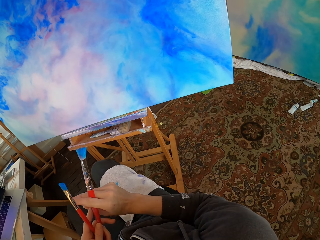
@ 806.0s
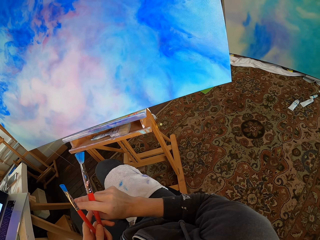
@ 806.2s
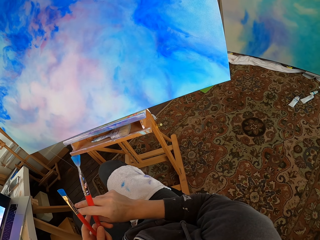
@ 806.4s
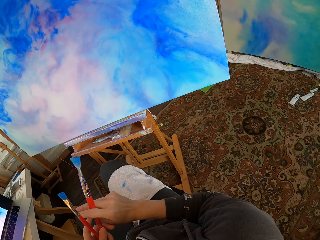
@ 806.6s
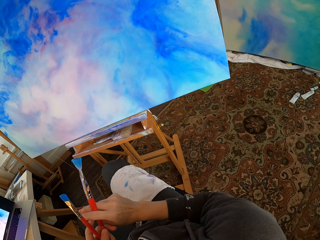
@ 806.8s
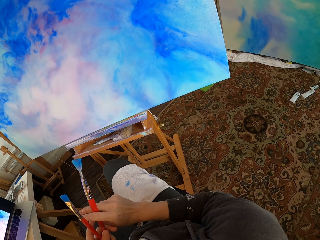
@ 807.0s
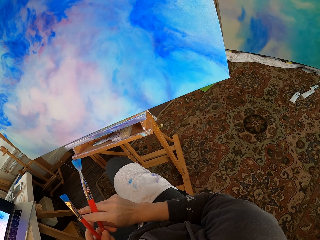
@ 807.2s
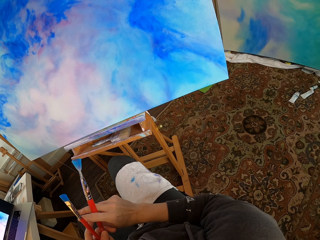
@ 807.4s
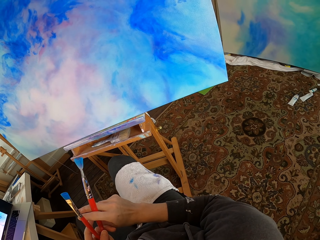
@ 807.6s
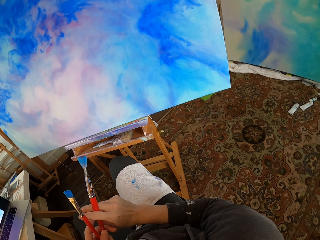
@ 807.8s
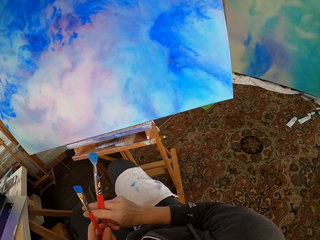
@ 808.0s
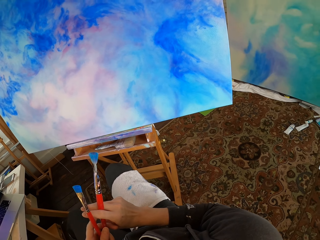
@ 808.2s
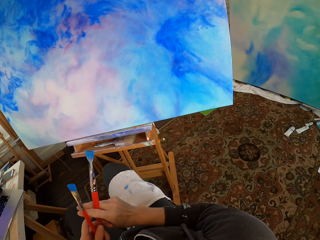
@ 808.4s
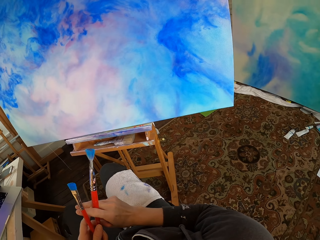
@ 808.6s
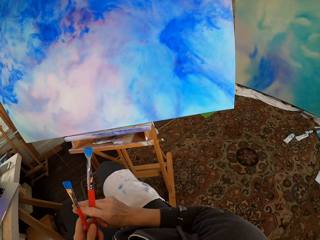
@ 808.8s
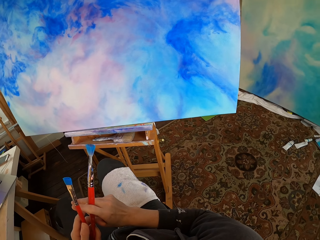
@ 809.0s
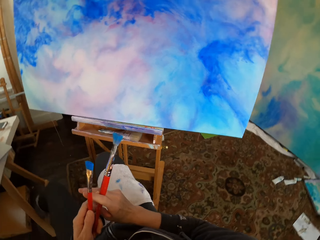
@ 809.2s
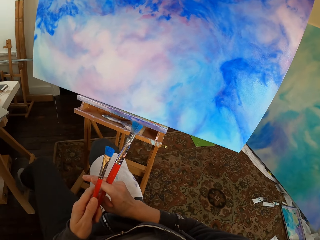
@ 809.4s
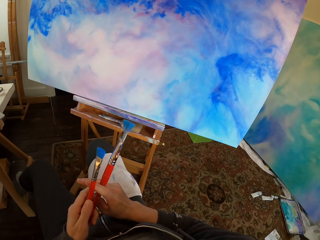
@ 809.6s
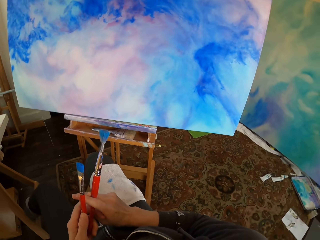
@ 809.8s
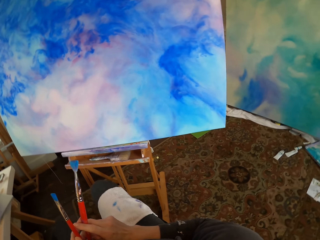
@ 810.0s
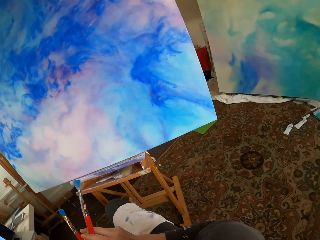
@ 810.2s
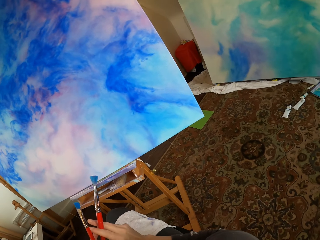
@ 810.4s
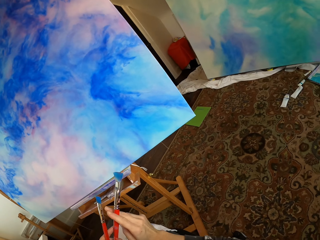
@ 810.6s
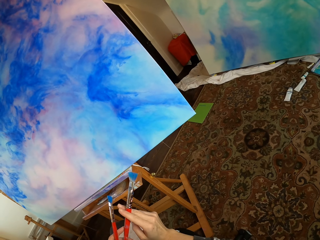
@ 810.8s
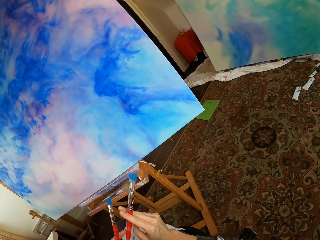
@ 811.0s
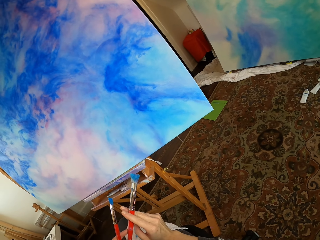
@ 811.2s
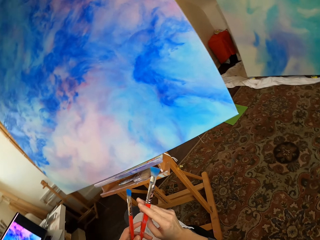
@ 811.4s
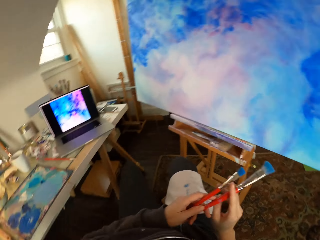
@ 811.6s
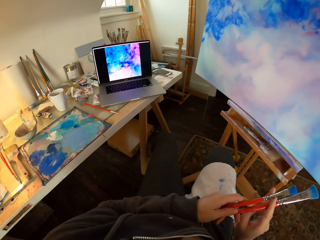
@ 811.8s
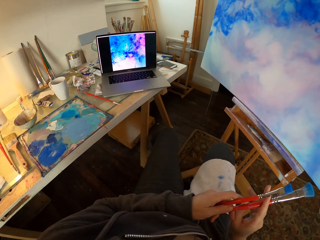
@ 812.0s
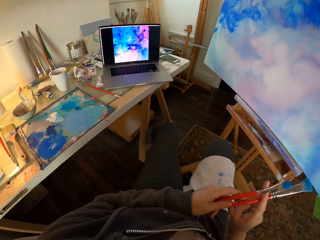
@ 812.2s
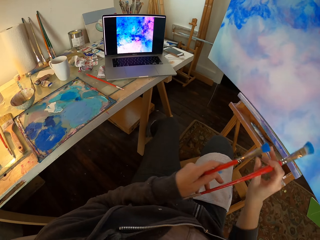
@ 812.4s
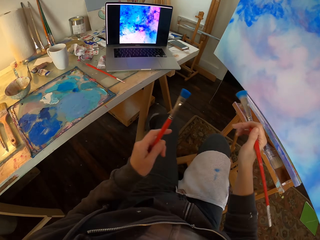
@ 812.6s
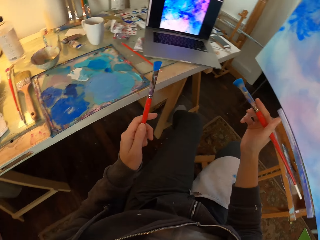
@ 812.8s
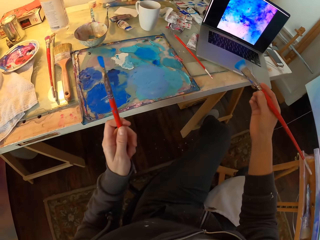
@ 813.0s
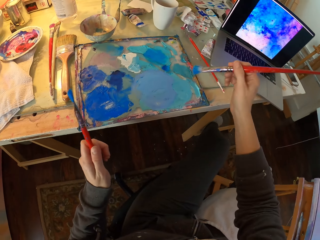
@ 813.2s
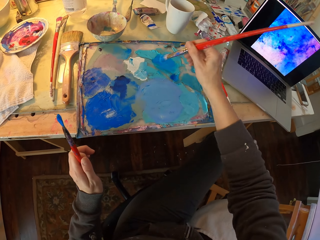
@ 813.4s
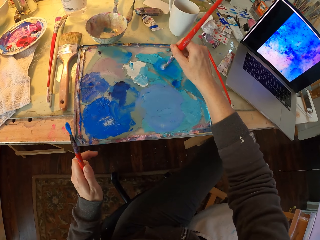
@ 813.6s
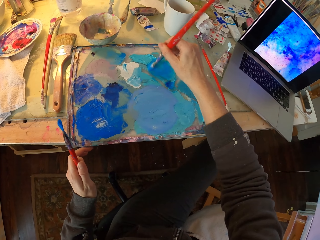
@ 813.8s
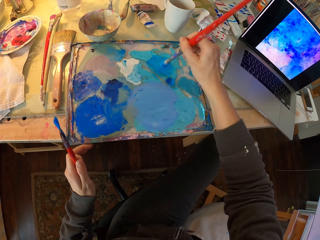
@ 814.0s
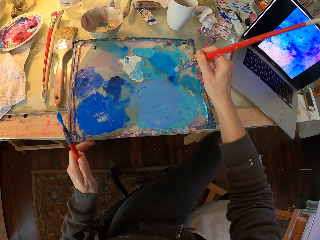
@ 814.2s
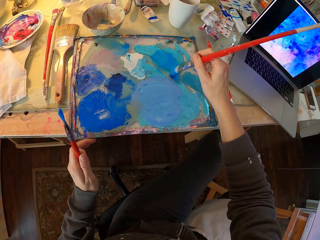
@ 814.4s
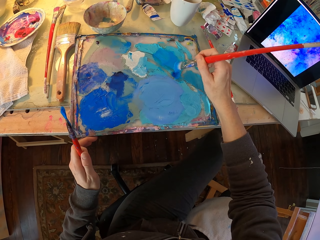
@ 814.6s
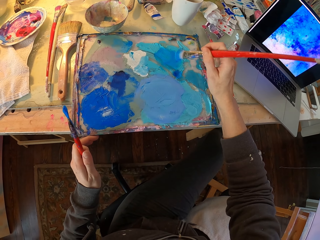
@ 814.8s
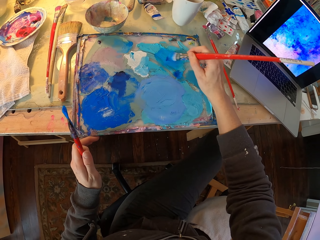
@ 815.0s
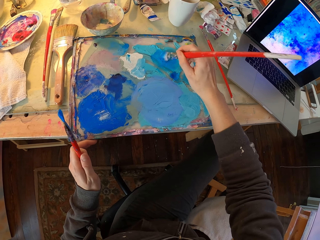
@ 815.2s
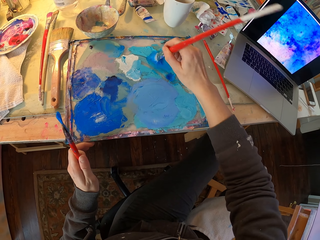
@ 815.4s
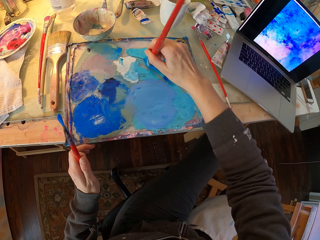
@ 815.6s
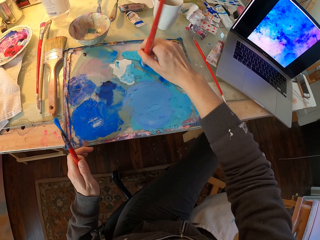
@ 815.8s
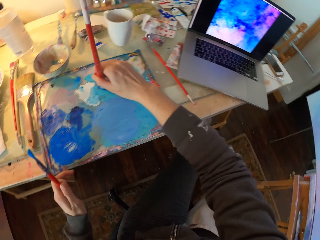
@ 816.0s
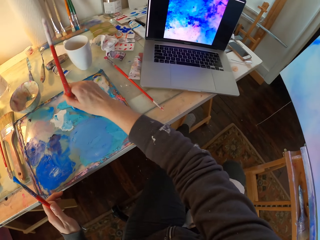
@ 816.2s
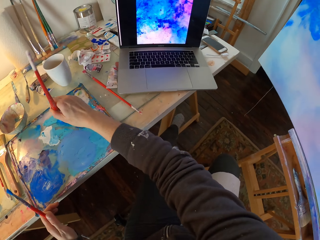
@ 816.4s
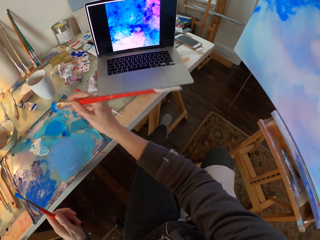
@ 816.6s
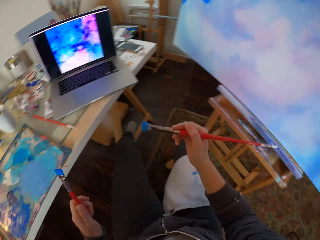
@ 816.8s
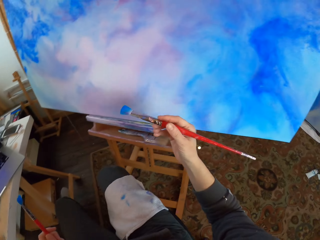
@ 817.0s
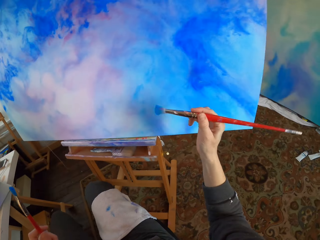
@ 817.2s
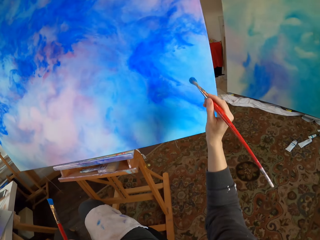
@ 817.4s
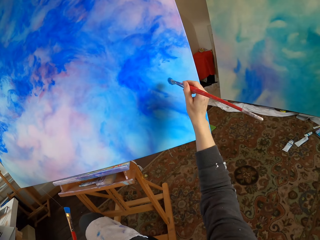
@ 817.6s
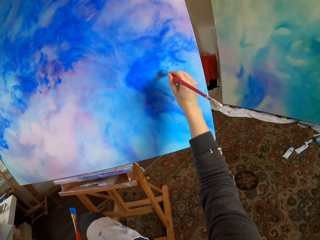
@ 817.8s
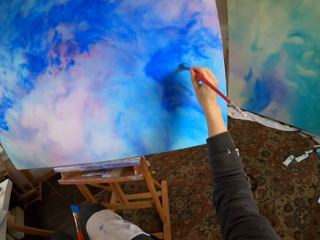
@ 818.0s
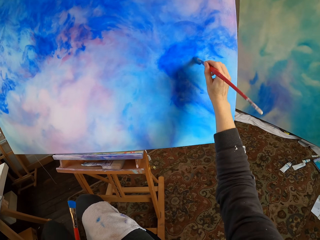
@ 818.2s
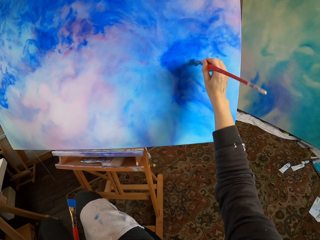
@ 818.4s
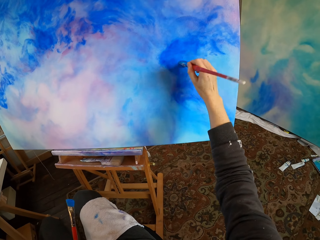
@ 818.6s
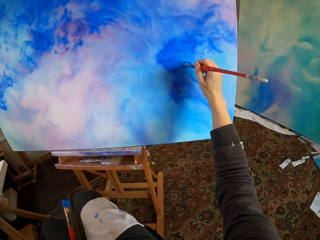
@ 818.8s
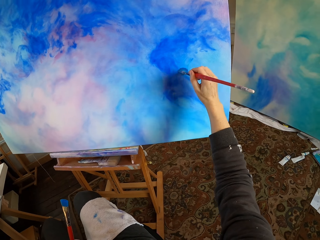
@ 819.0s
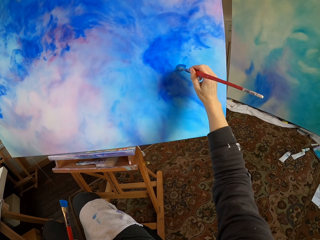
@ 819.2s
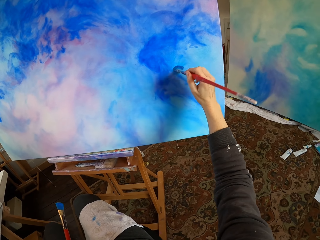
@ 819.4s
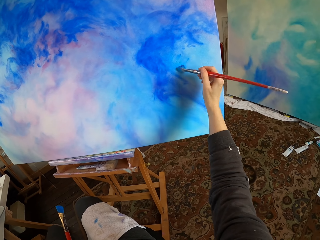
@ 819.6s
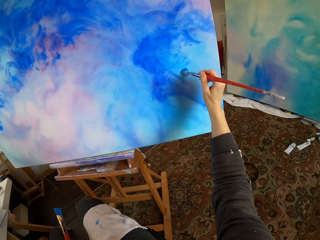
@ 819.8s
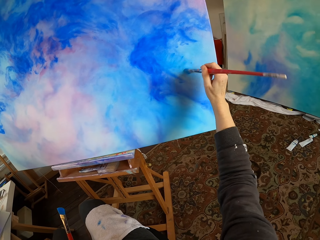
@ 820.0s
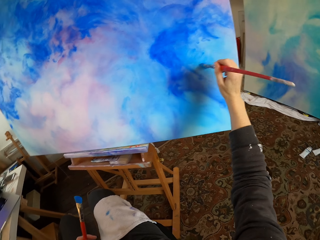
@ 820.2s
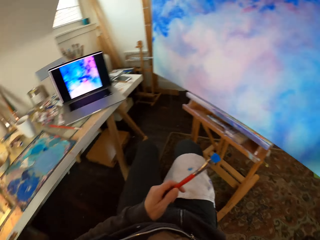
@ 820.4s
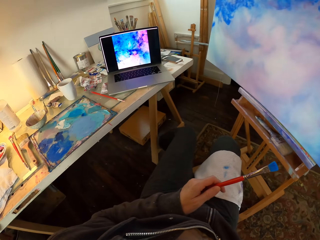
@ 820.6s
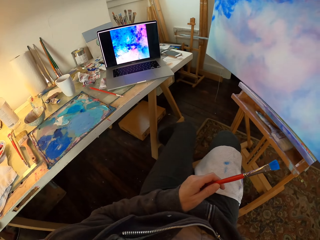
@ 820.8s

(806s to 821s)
The camera wearer shakes his thigh. He holds the brush. He dips the other paint brush in the paint paste or paint pallet. He paints the board using the paint brush.

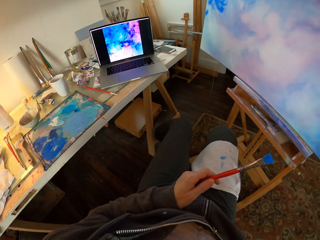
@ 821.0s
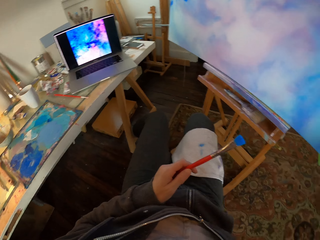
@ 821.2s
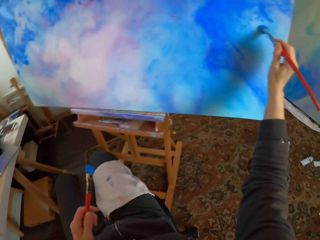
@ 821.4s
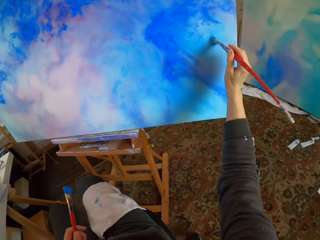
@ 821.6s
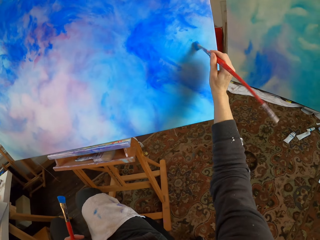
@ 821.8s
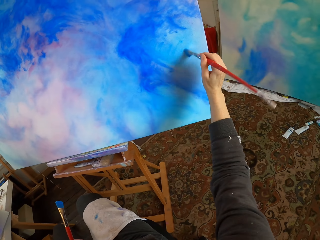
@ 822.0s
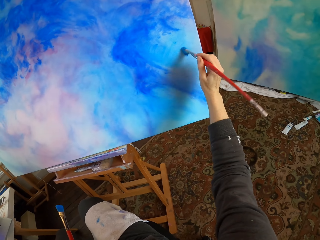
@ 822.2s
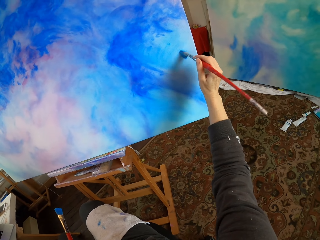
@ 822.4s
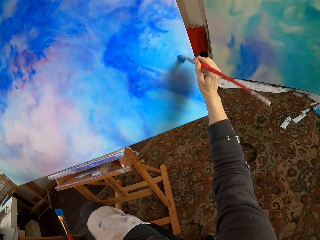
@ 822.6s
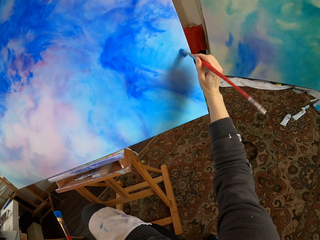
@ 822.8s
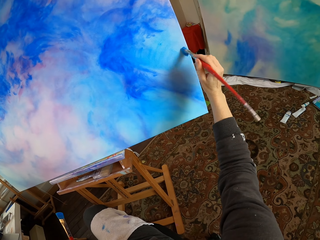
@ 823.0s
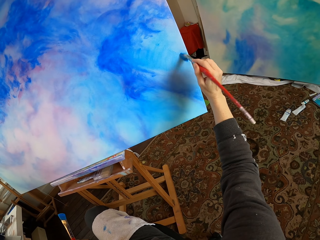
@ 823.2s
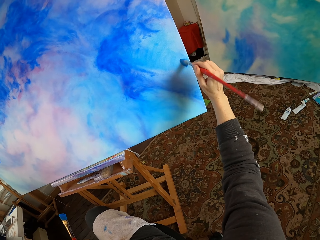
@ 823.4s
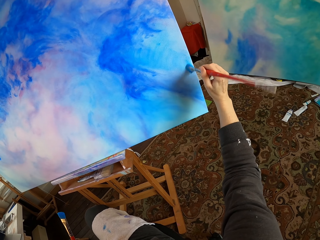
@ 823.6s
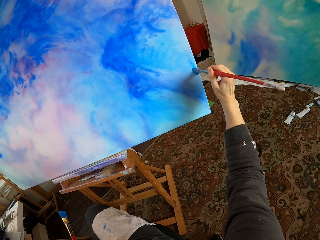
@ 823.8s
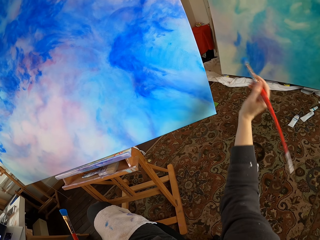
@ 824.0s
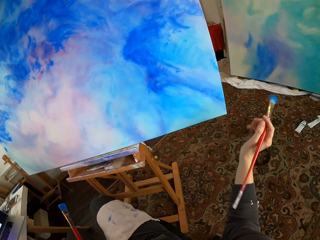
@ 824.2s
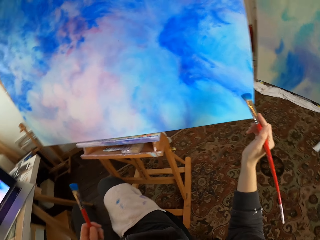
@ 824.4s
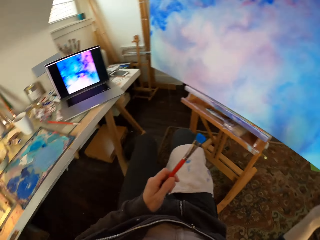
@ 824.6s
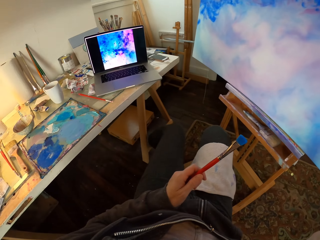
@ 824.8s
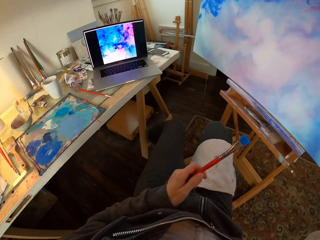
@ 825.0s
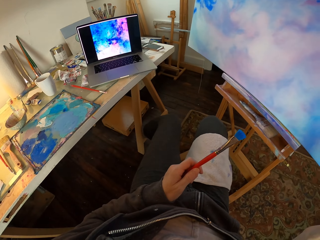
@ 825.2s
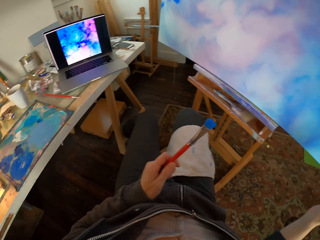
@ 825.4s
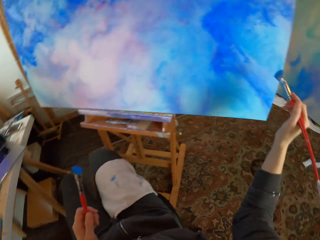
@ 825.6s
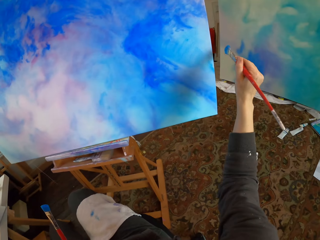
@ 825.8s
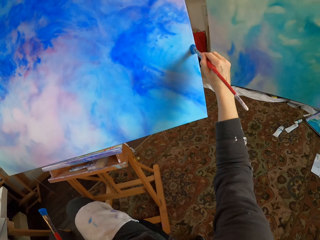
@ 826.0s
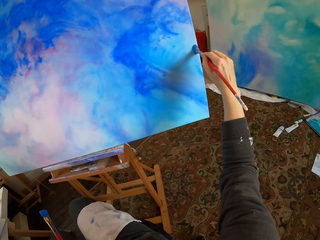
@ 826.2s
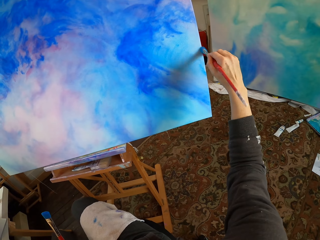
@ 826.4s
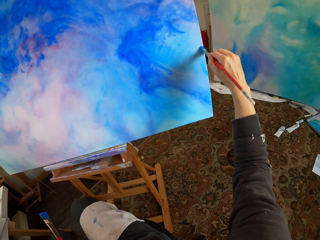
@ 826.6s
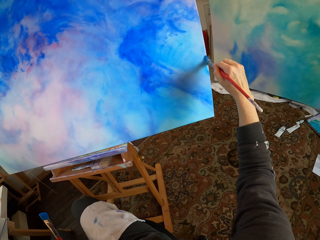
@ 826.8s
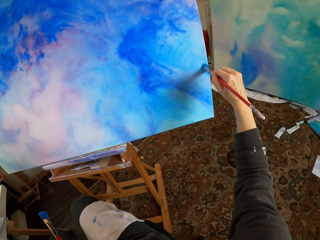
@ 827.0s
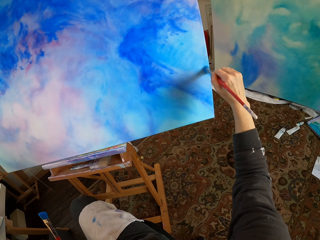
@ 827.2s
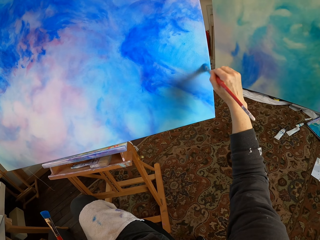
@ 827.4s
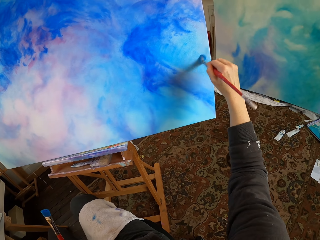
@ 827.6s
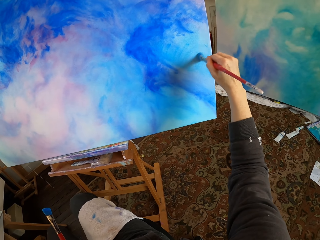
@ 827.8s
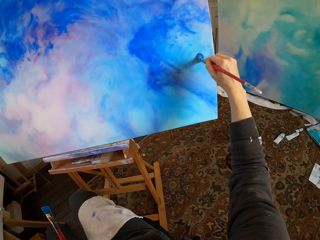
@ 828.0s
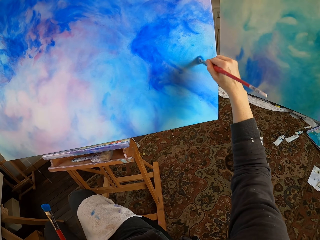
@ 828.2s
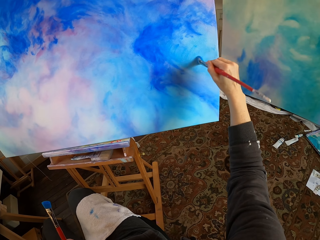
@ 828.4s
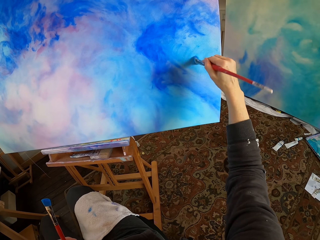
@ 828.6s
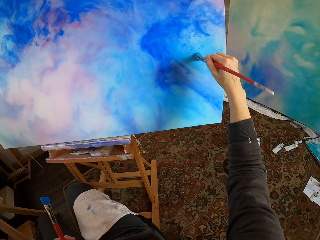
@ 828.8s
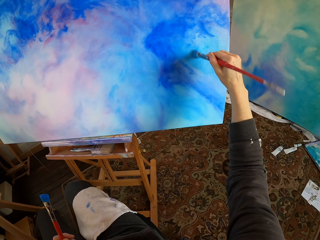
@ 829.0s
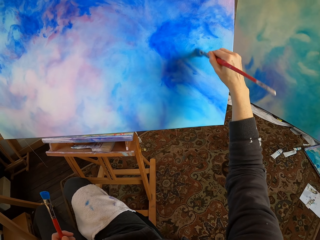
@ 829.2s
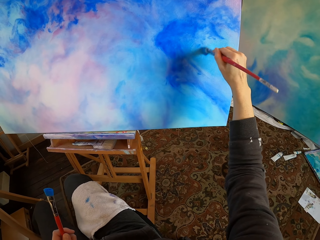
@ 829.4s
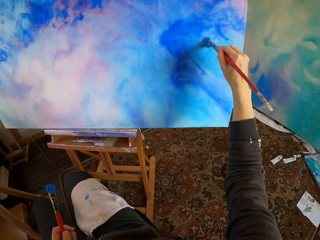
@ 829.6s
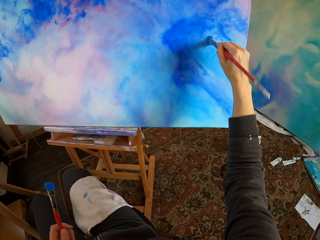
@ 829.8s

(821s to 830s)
The camera wearer stops painting.
